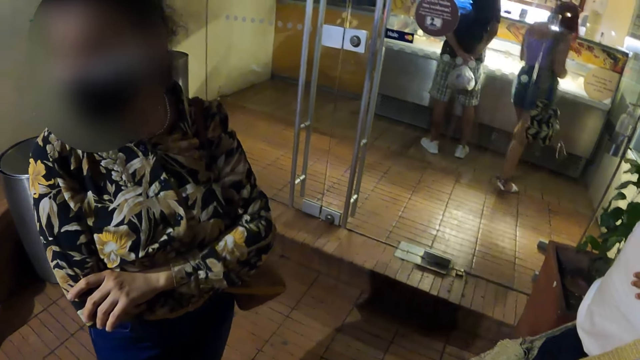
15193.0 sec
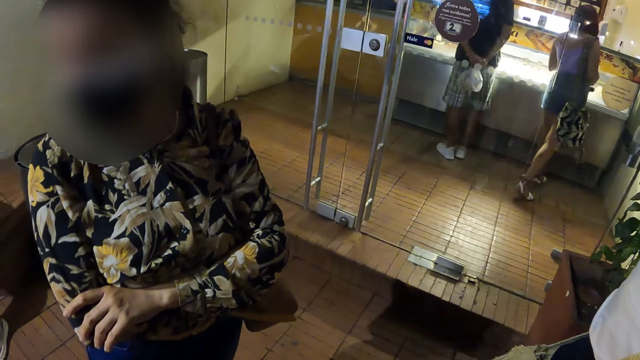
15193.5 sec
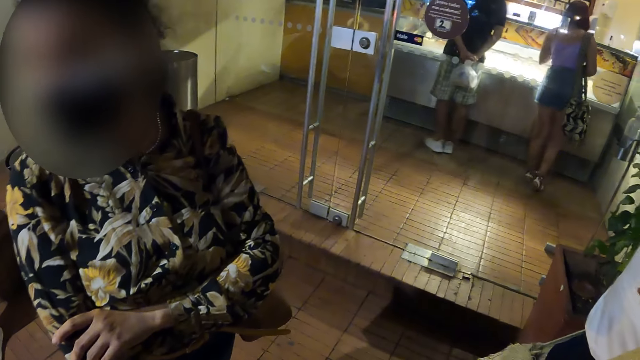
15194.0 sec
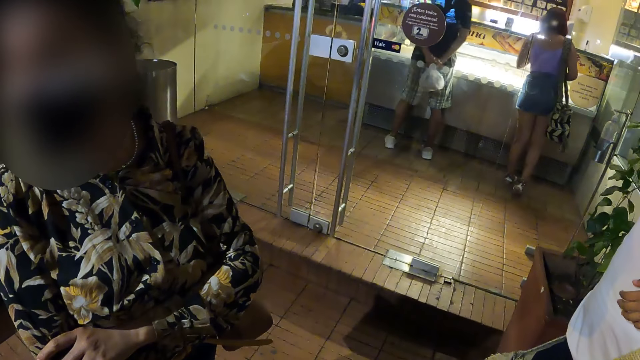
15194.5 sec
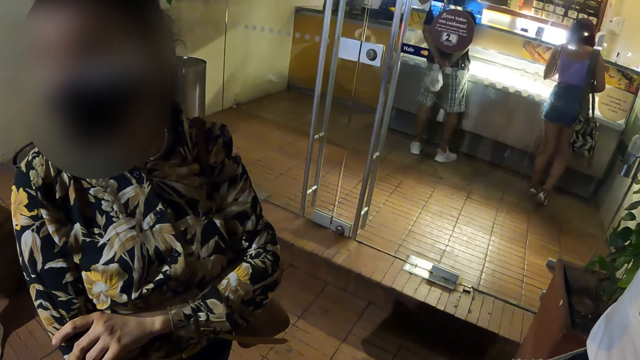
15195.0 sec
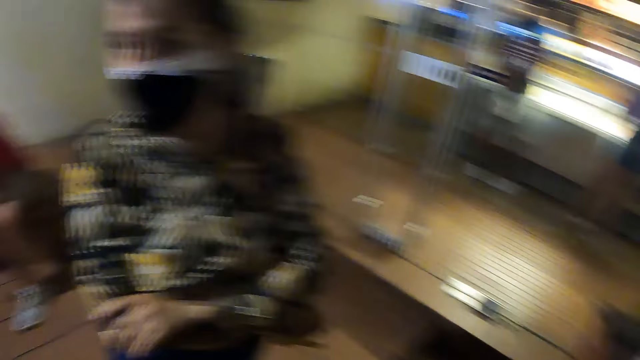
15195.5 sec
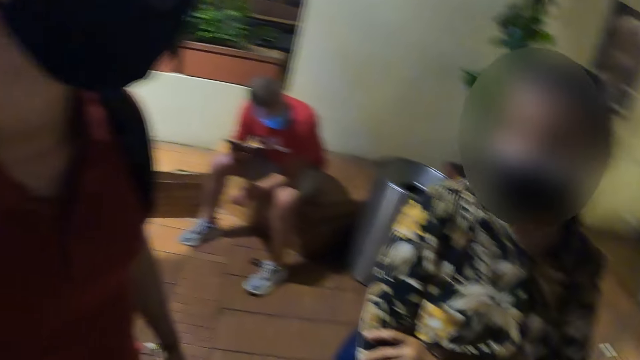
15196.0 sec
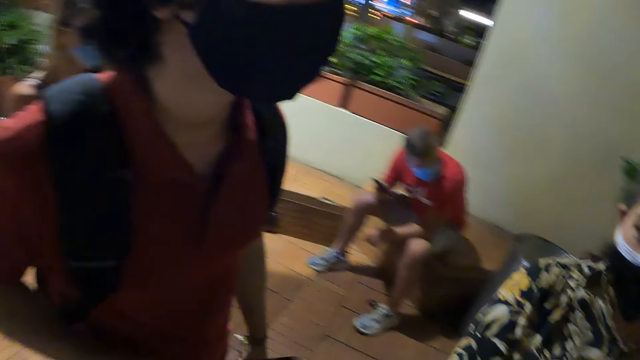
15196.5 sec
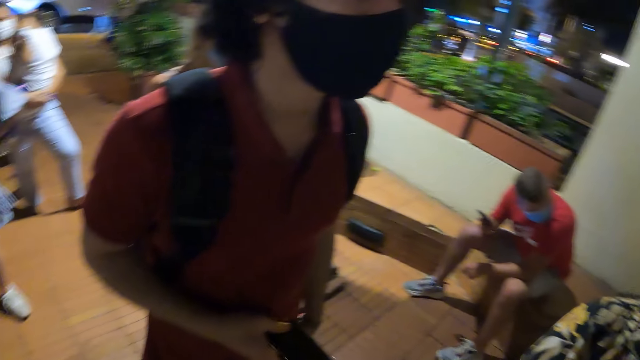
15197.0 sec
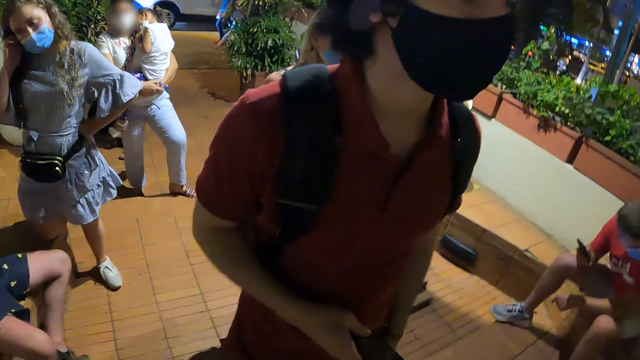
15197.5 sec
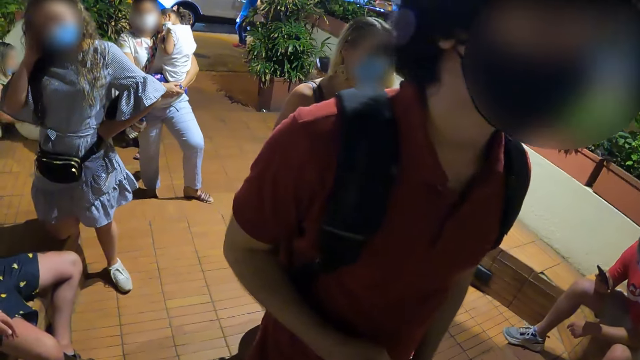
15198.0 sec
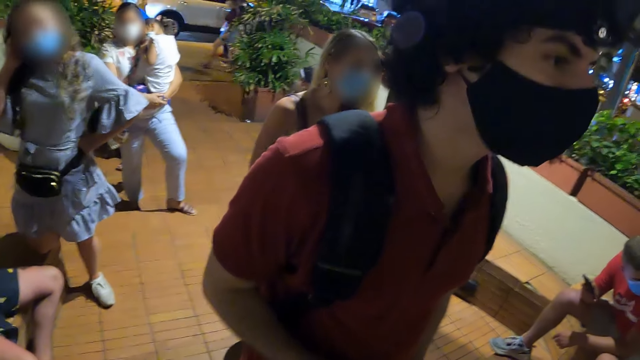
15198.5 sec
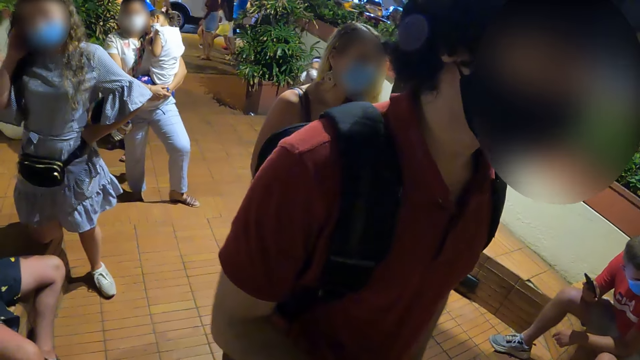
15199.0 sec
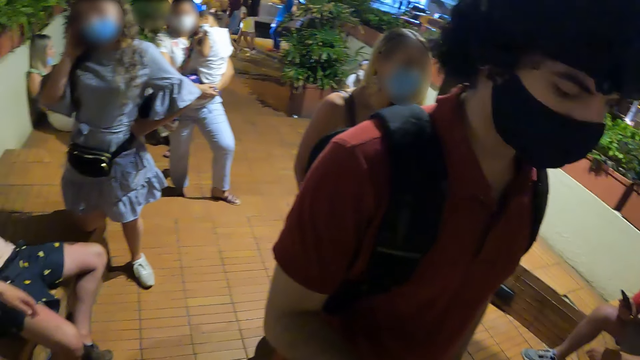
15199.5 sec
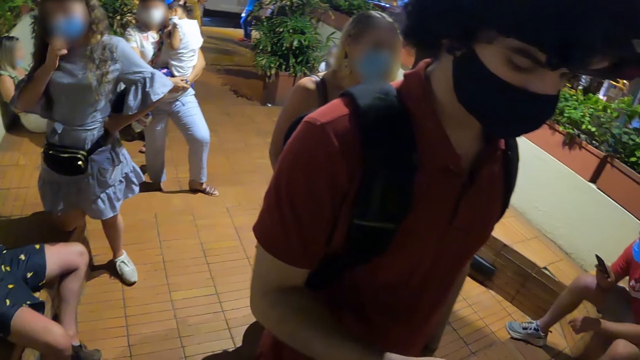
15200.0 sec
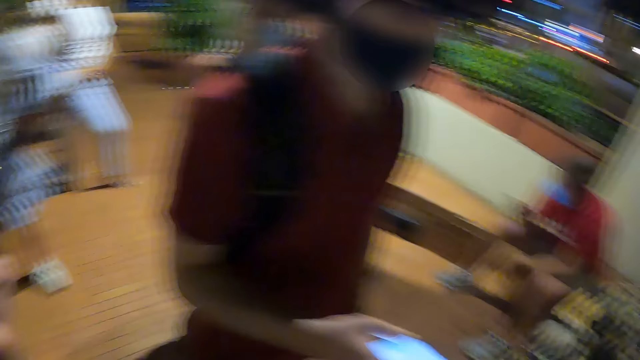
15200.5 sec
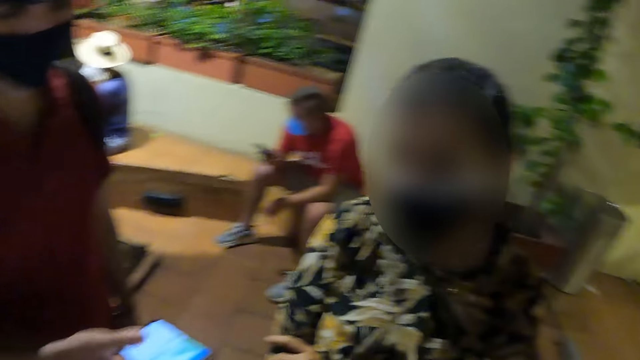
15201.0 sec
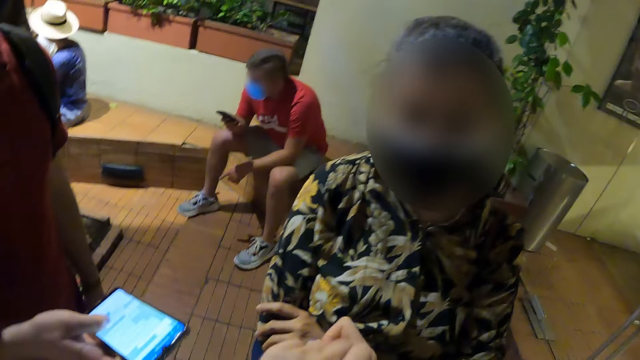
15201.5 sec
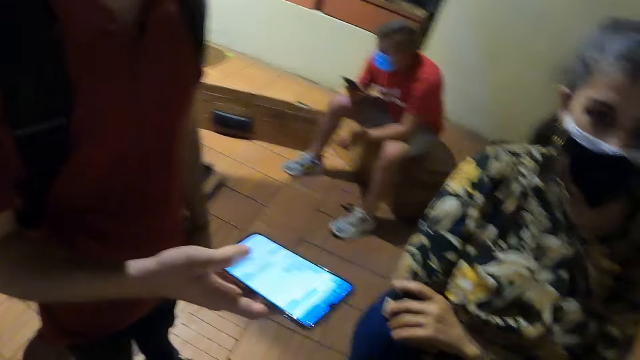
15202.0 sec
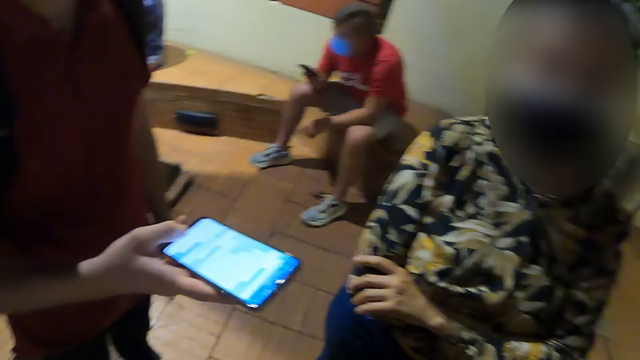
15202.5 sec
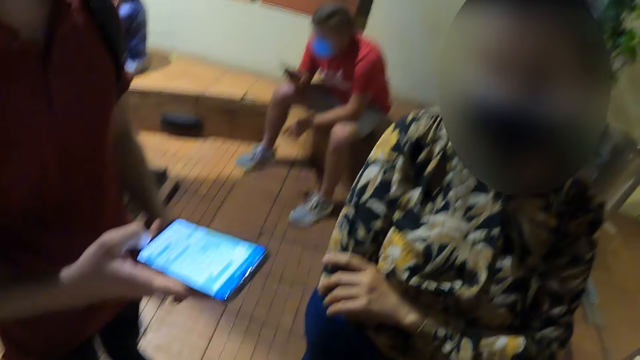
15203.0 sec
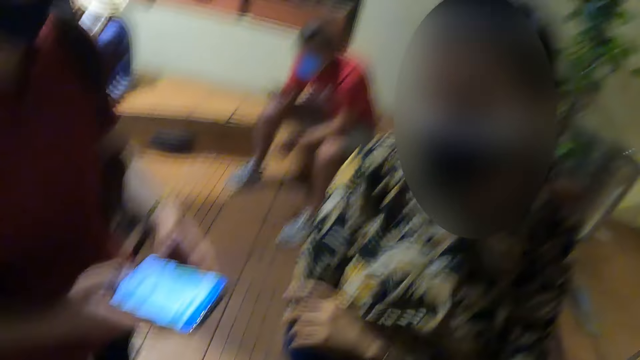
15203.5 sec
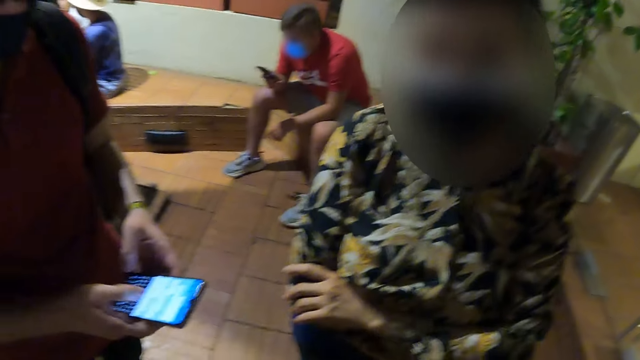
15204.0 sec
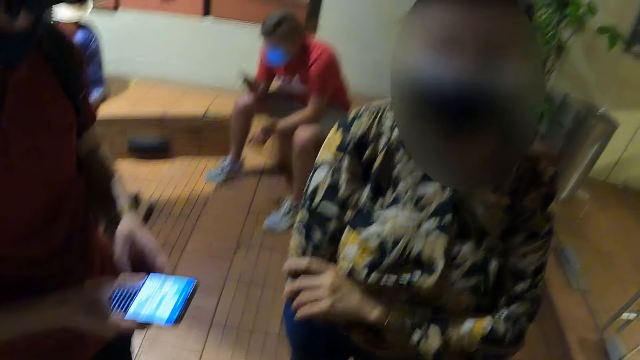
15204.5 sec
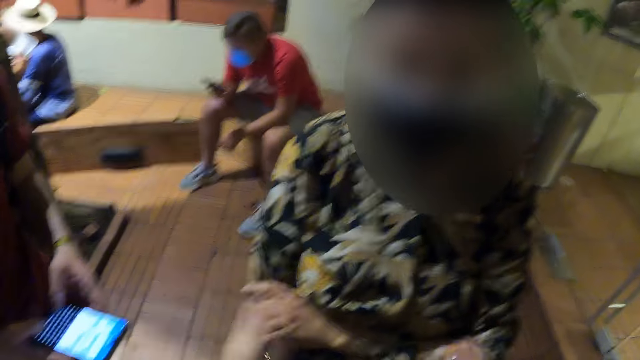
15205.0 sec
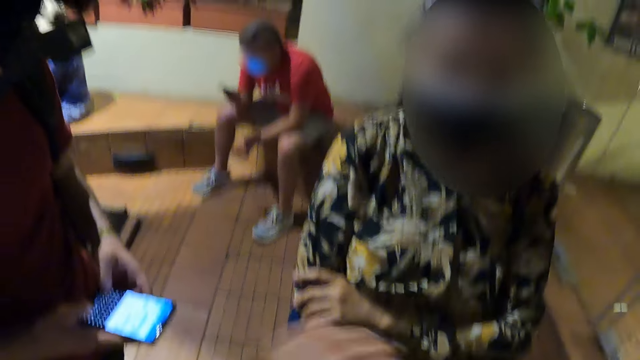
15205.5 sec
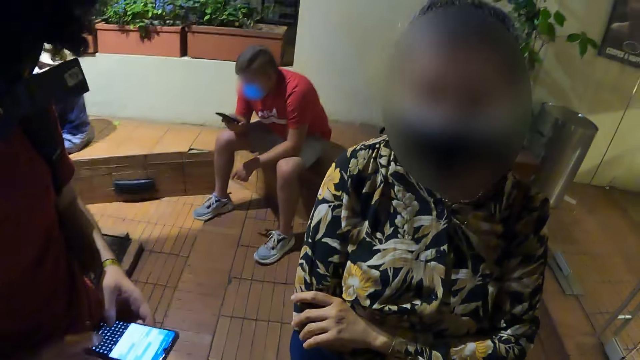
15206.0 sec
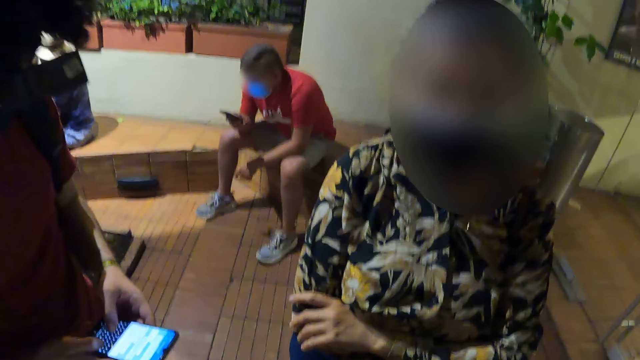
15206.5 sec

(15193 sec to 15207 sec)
A woman talks with a man. The camera wearer looks at the man. The man looks at his cellphone. The man scrolls his cellphone and dials his cellphone.

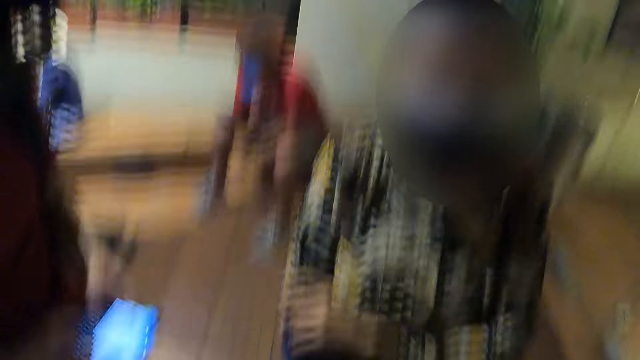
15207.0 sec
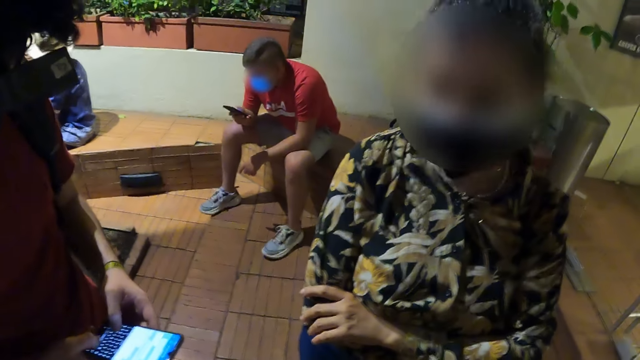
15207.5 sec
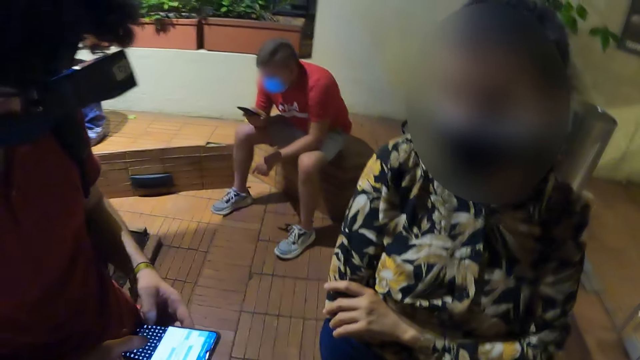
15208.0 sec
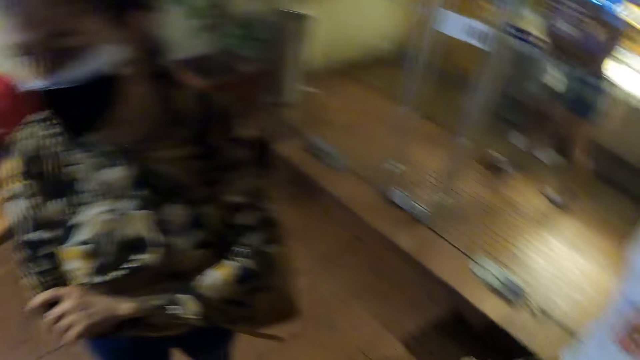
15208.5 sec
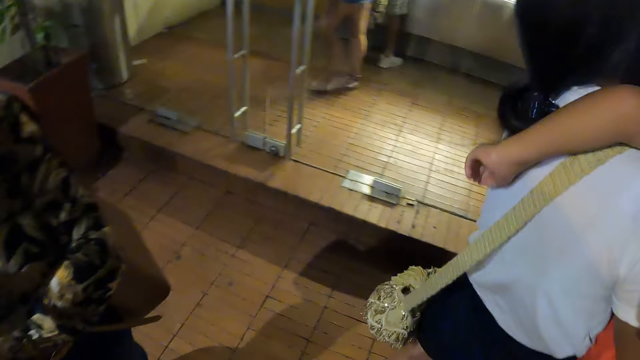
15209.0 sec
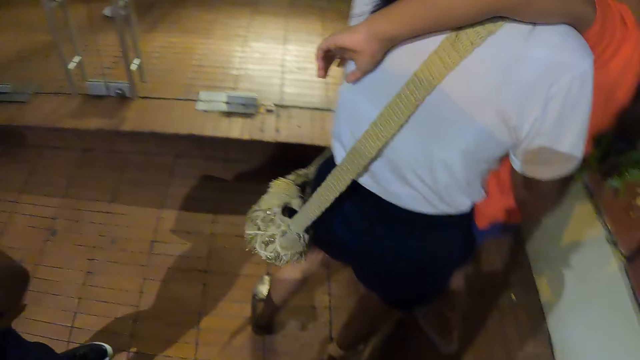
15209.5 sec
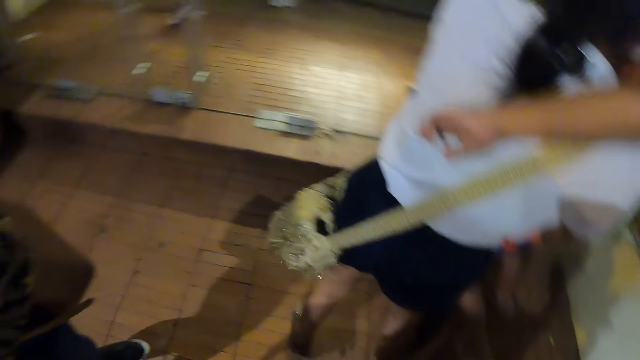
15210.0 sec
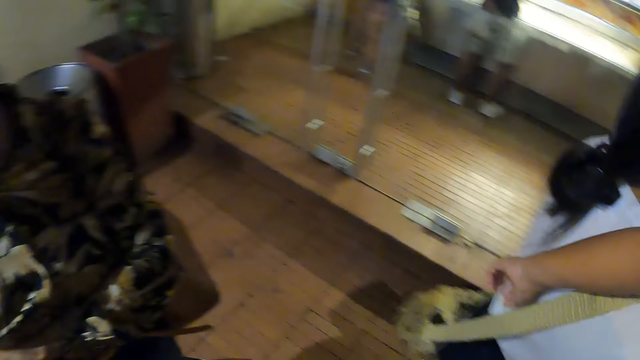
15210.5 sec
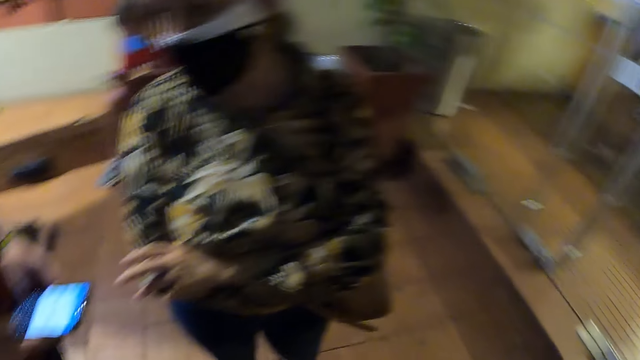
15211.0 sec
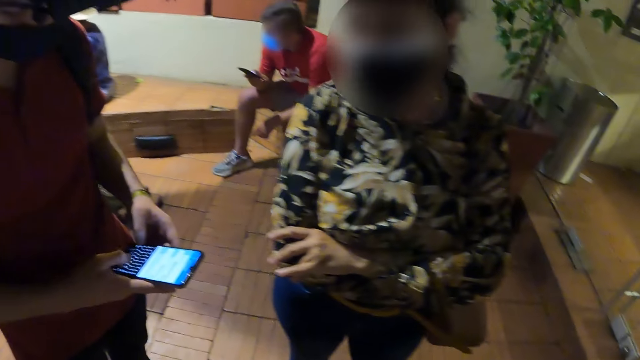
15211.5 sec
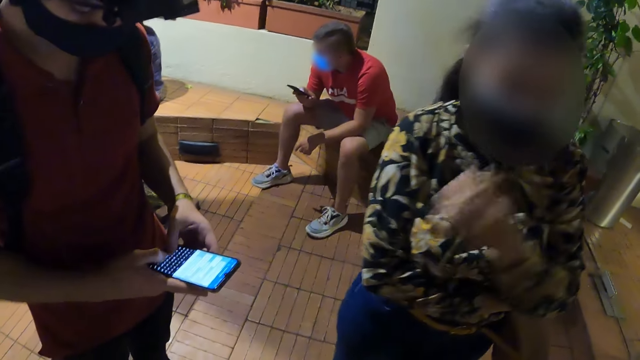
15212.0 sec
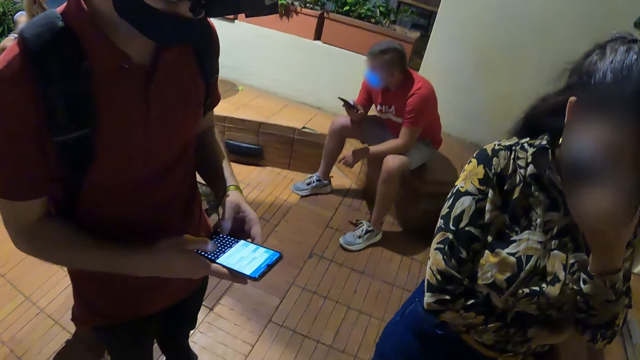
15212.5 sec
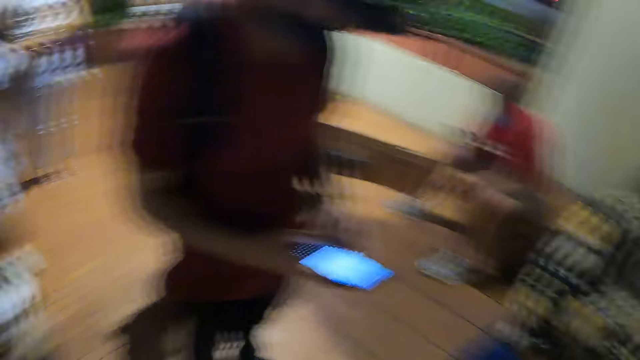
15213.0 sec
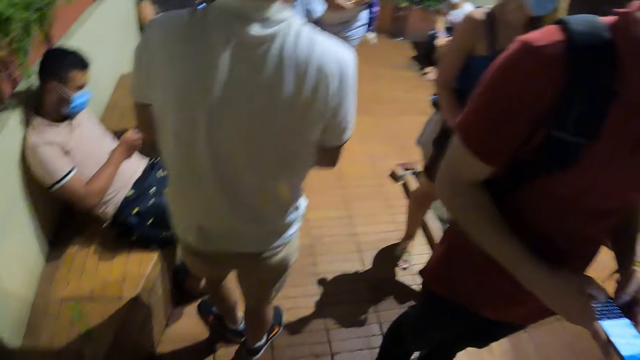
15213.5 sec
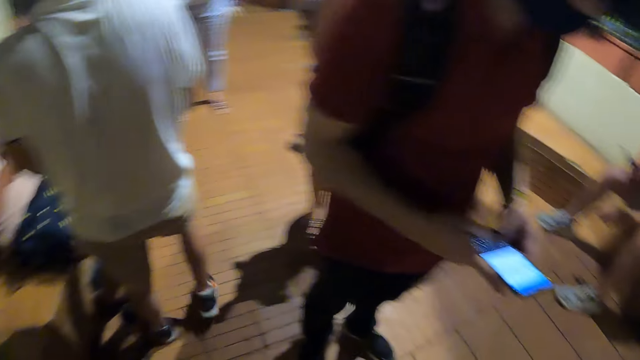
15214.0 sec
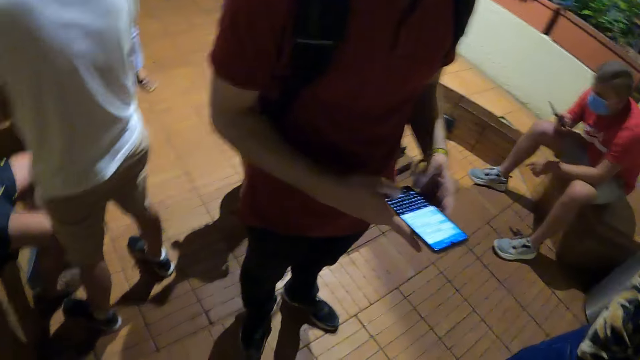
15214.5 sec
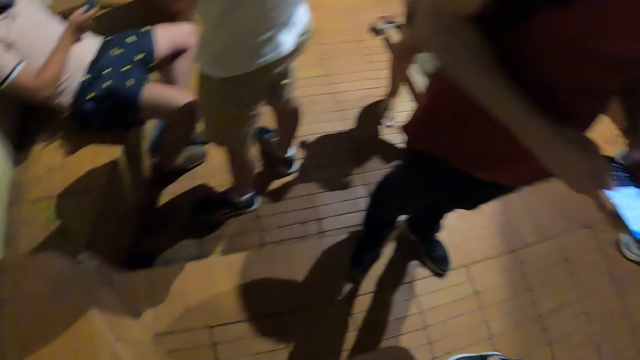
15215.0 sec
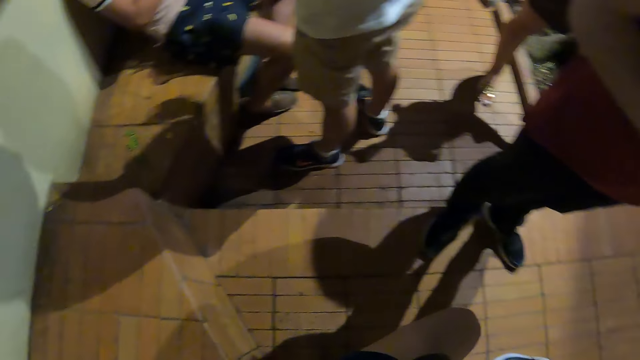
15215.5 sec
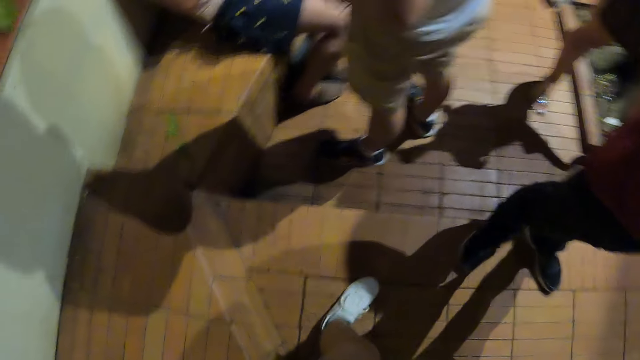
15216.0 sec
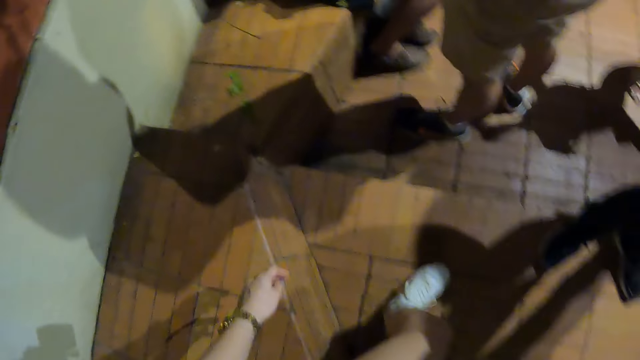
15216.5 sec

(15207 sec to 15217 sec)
The camera wearer looks around. They look at a woman and a child. The woman swings the child. The camera wearer looks at another woman. A man dials his cellphone. The camera wearer looks around. They look down.
